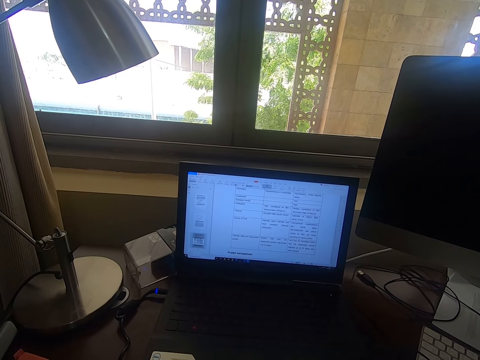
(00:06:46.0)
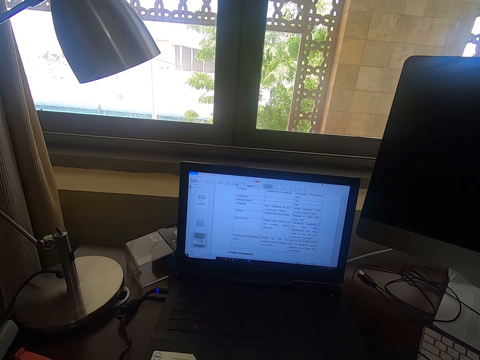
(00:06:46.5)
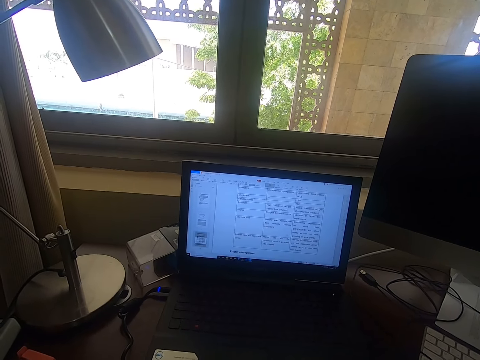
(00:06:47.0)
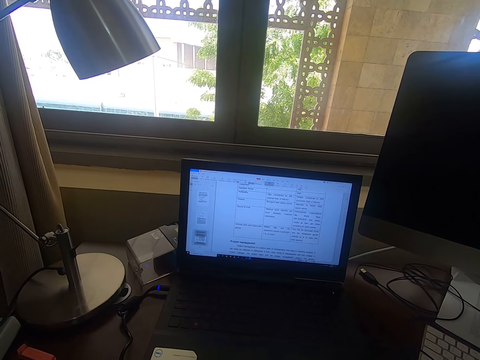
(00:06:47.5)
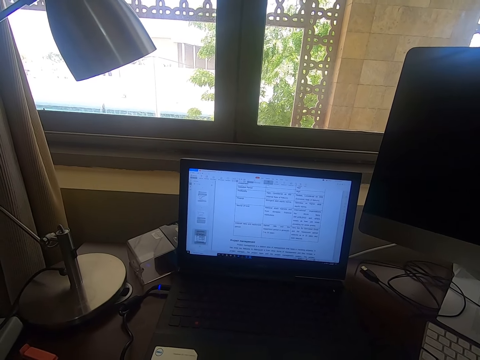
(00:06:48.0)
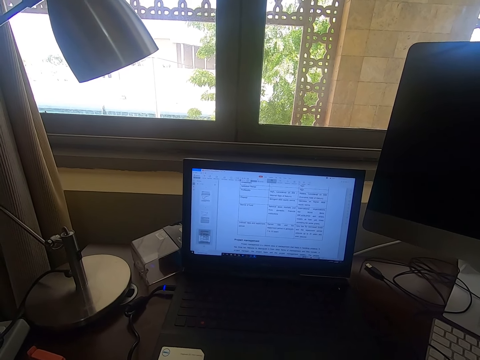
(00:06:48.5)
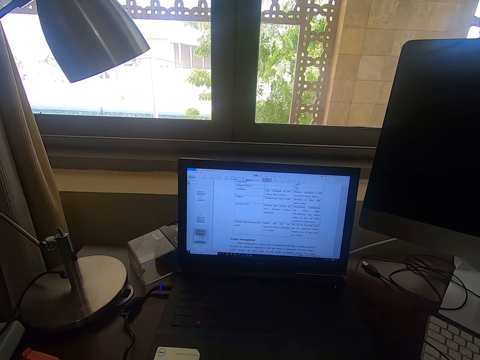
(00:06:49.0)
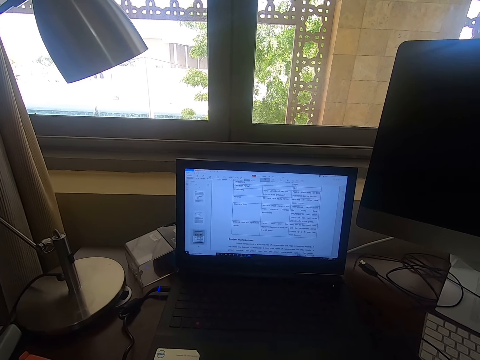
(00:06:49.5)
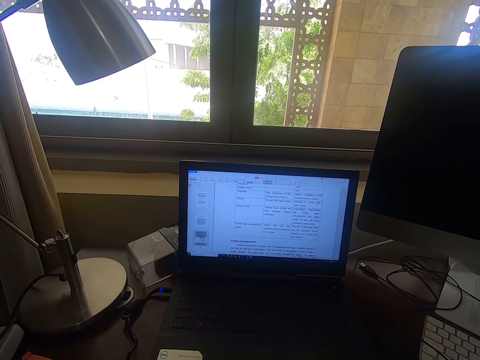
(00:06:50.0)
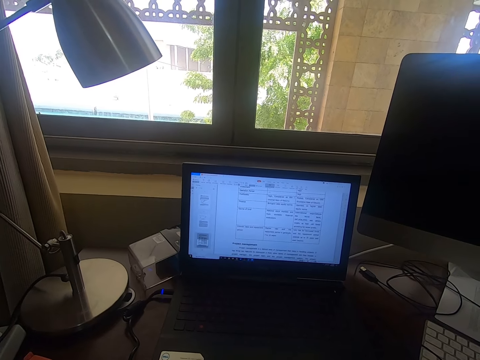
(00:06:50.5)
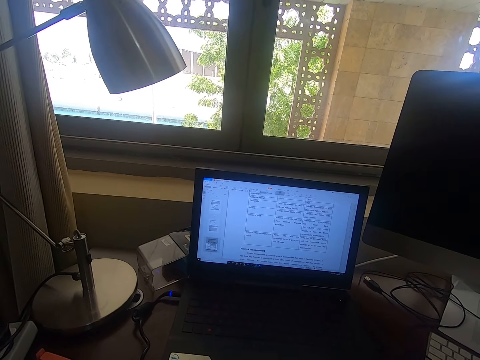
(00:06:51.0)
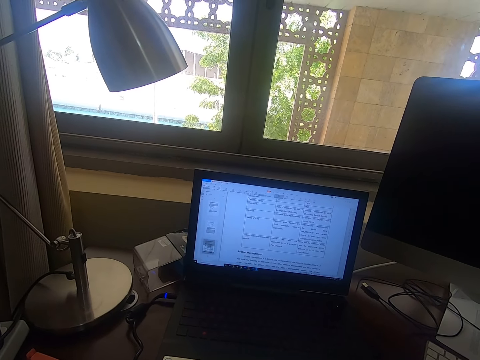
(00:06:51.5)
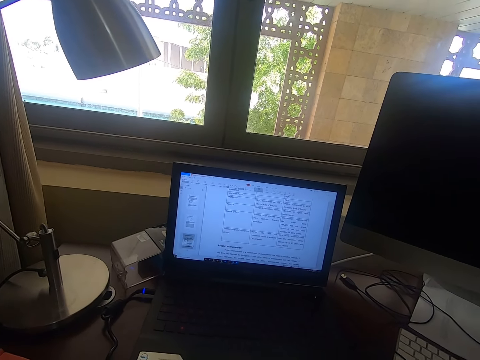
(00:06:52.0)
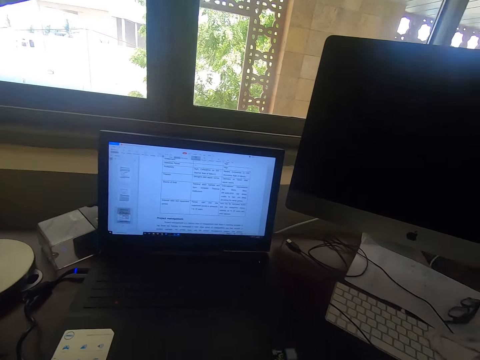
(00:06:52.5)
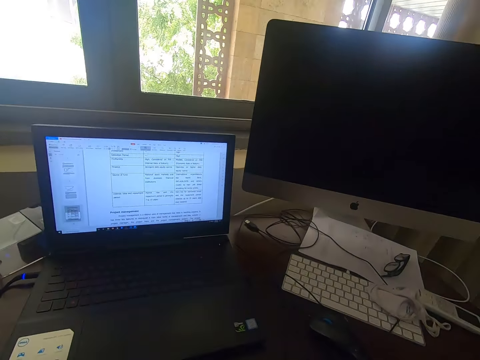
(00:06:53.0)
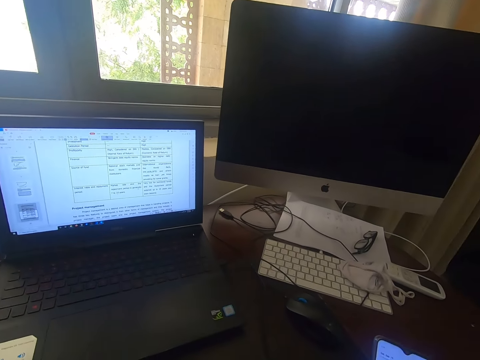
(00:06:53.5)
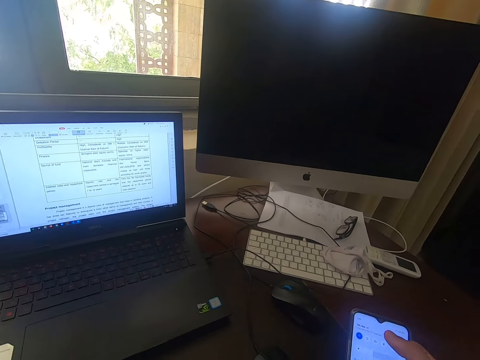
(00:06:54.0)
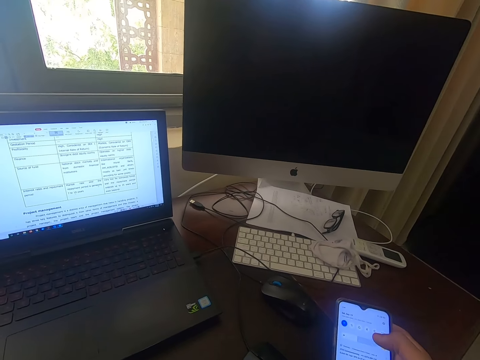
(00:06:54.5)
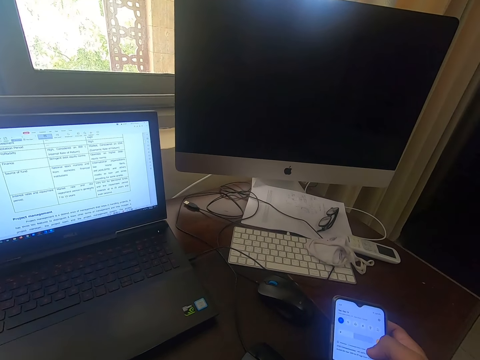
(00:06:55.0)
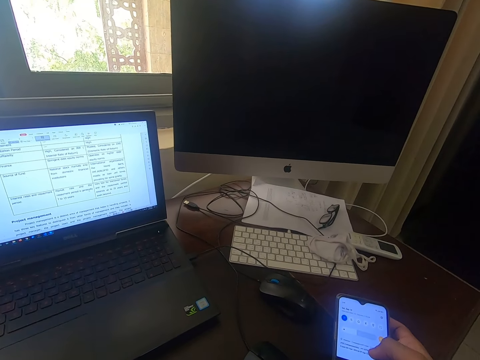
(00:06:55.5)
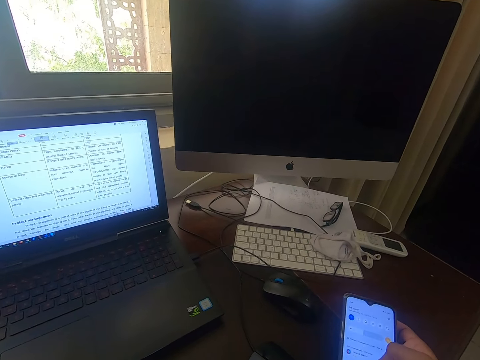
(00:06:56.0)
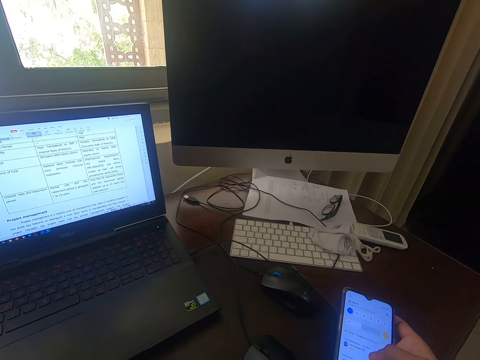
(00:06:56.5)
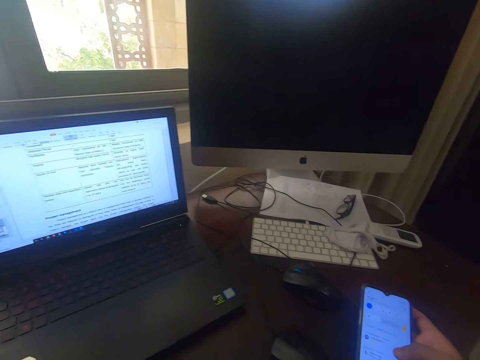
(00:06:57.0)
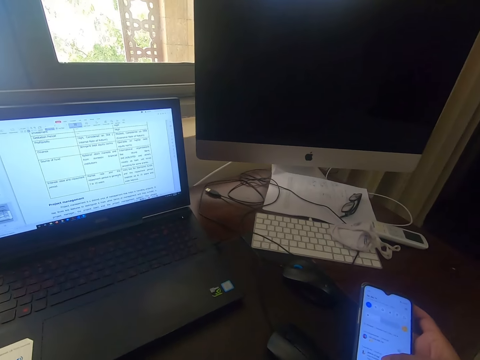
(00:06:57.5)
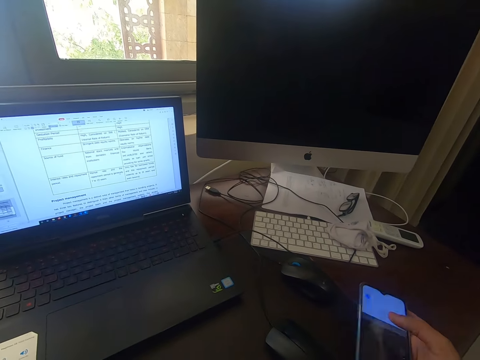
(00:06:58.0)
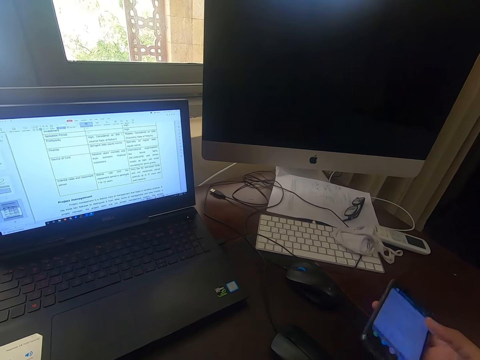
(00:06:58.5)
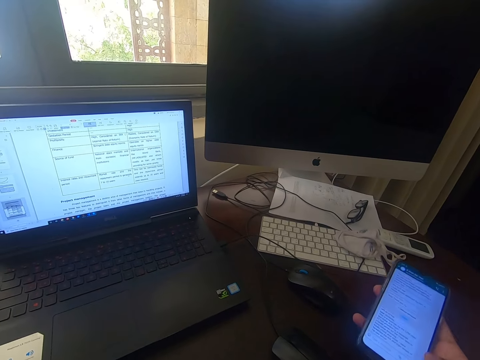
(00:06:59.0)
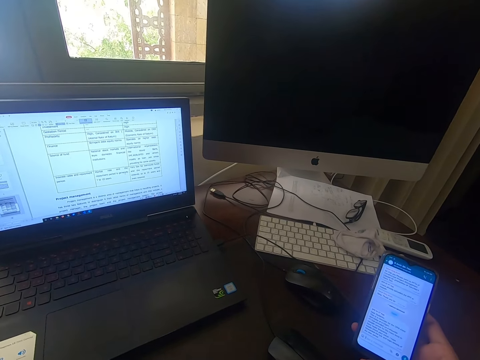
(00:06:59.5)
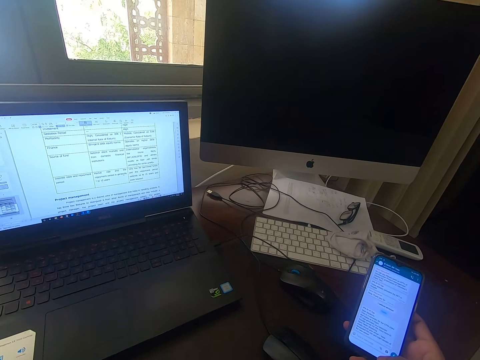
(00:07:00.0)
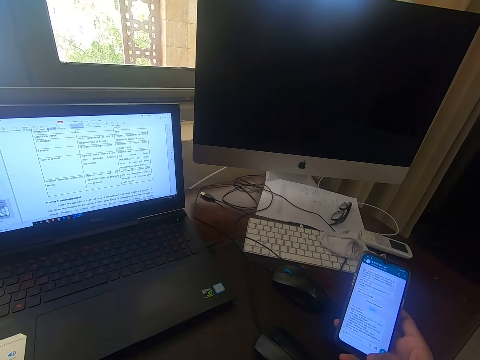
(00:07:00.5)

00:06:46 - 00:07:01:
The camera wearer browses through the laptop. They operate the phone. They look at the phone. They scroll through the phone.

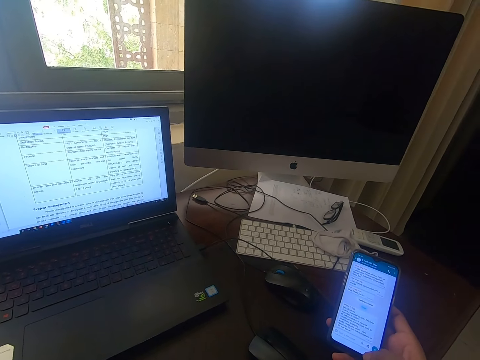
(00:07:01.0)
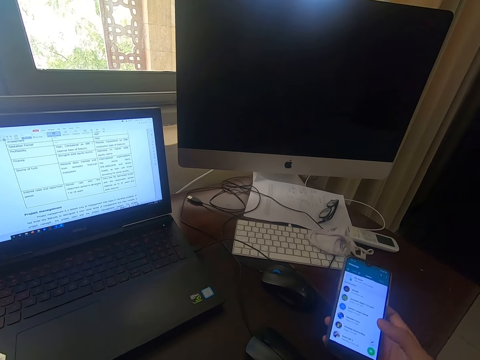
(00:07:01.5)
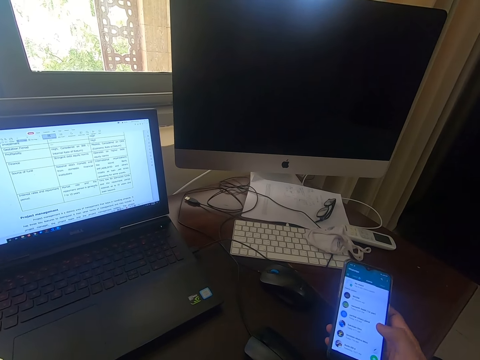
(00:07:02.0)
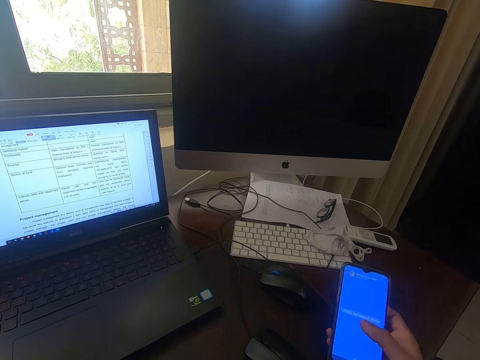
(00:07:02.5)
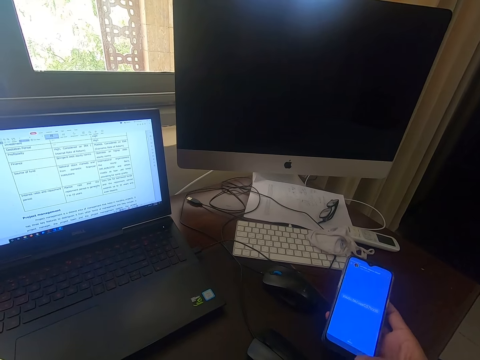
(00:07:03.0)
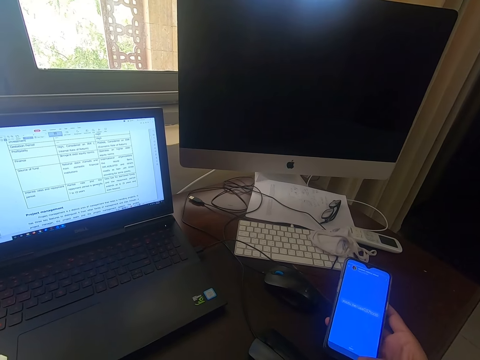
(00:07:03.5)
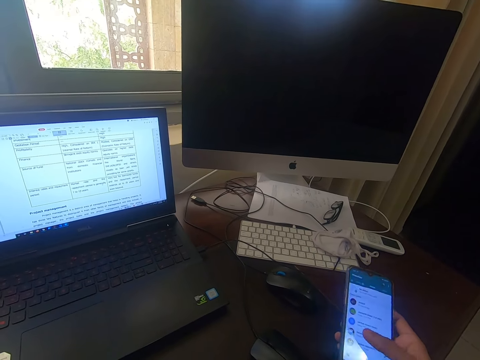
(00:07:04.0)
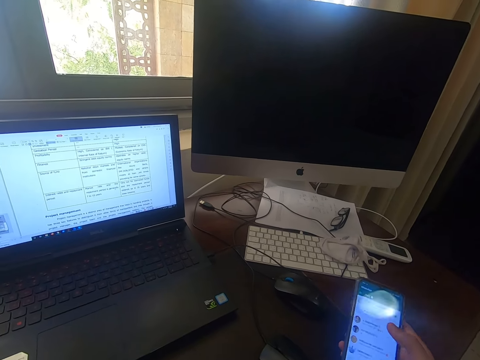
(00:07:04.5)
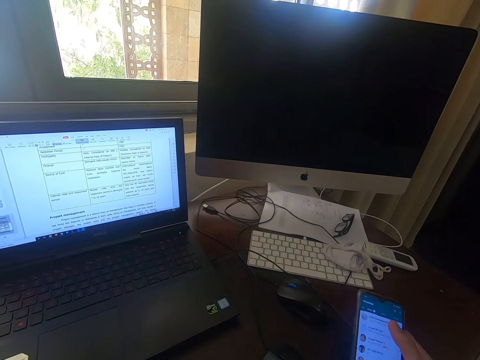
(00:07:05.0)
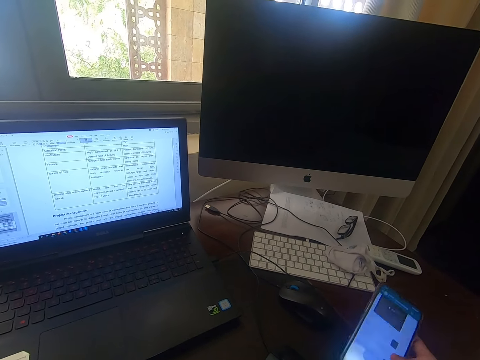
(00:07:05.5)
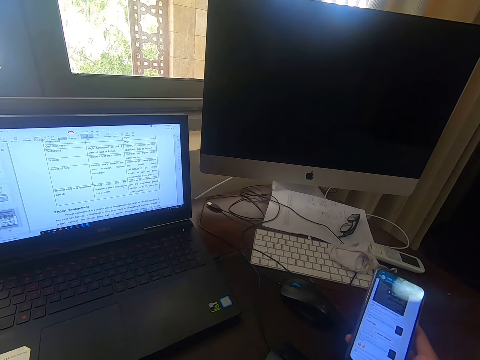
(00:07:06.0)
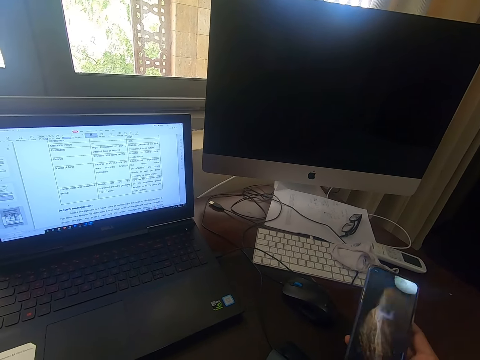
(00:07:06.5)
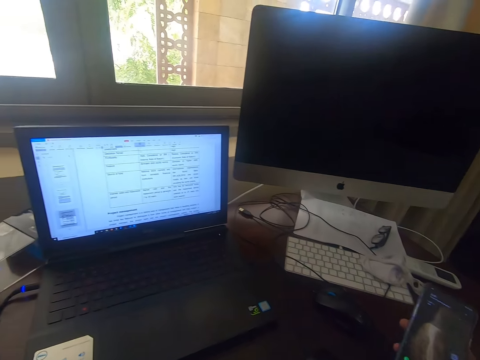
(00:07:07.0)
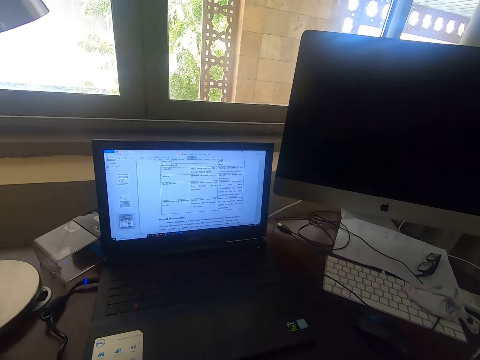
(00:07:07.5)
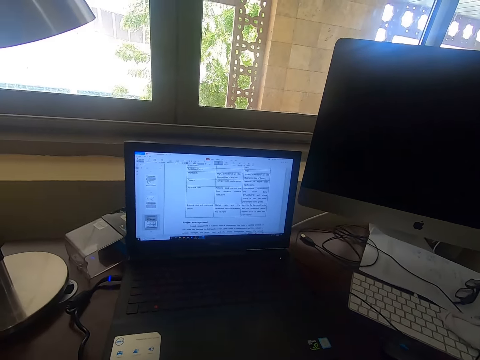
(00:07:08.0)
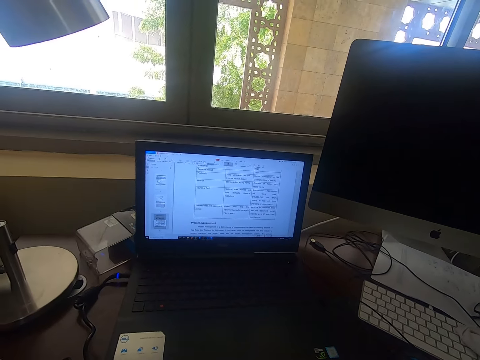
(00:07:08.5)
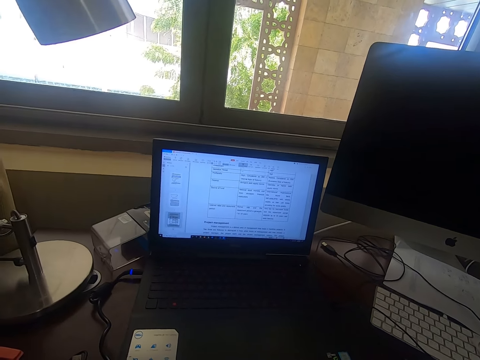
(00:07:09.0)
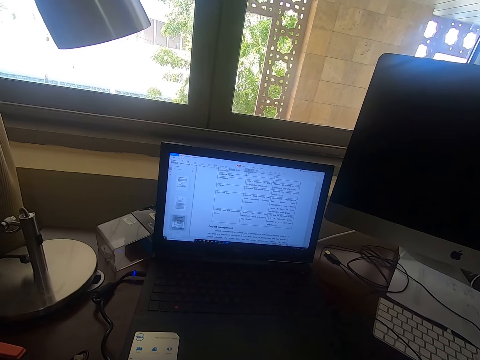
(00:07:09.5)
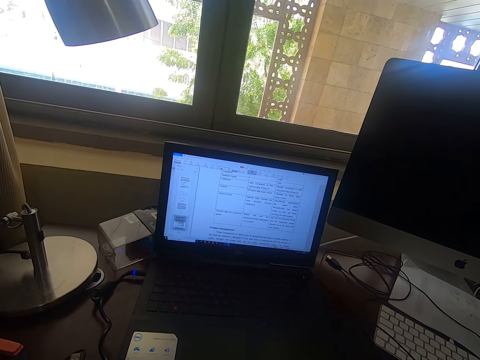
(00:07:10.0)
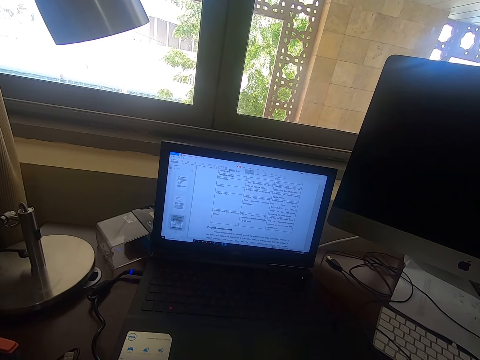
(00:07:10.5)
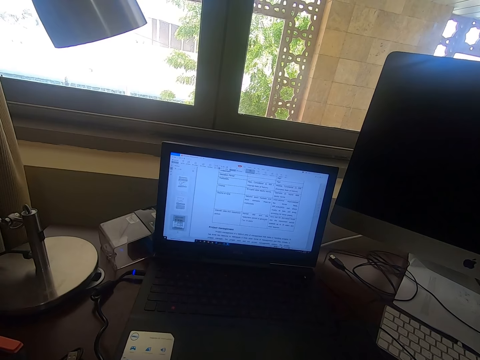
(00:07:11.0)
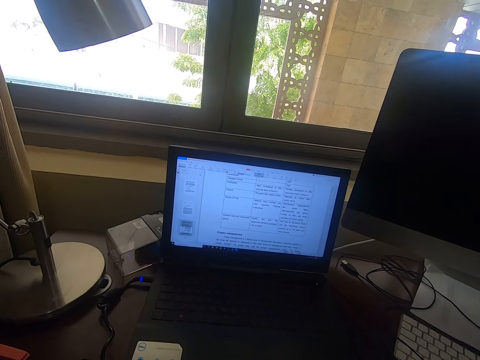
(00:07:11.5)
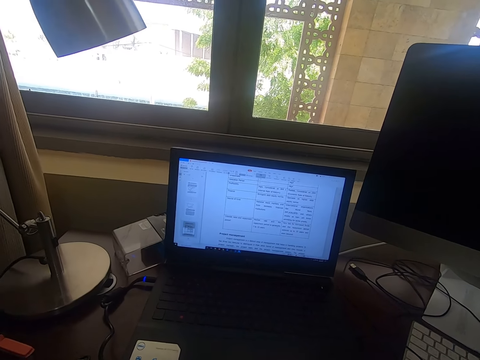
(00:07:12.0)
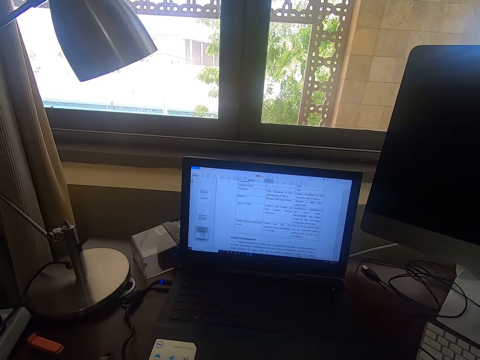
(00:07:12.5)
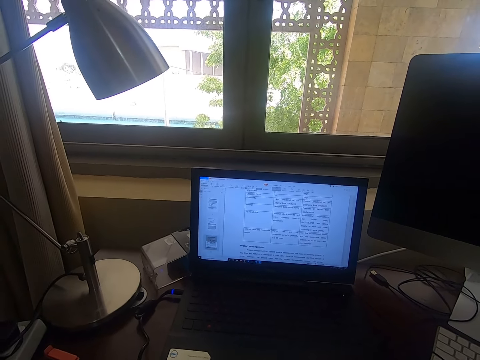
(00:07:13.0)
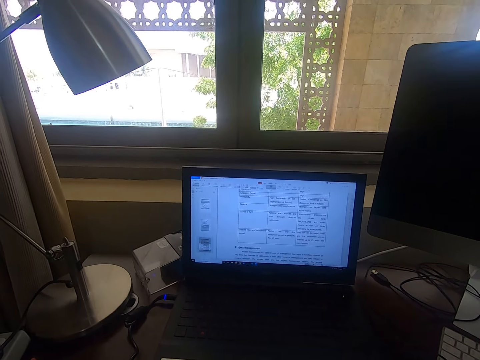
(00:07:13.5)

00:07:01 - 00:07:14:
The camera wearer looks at the laptop.
